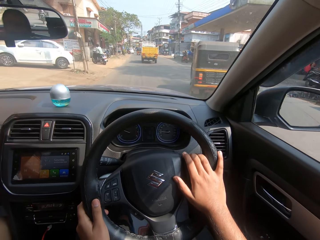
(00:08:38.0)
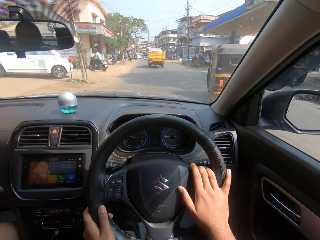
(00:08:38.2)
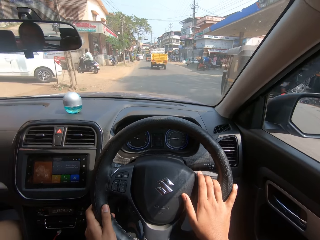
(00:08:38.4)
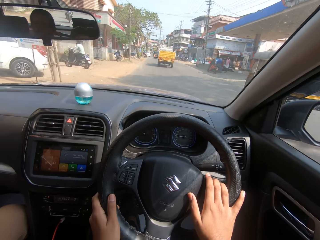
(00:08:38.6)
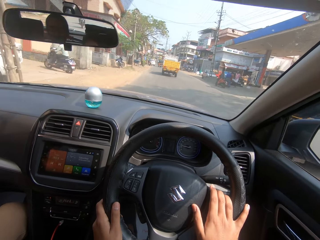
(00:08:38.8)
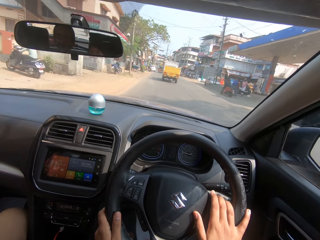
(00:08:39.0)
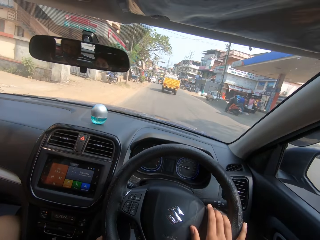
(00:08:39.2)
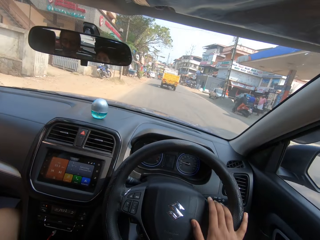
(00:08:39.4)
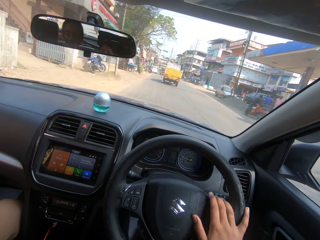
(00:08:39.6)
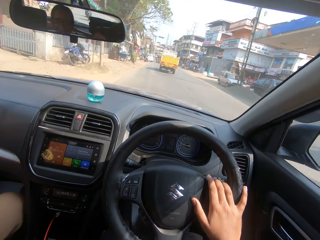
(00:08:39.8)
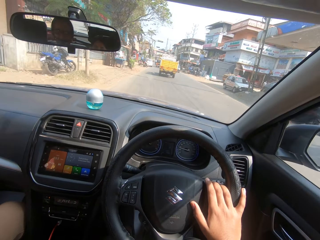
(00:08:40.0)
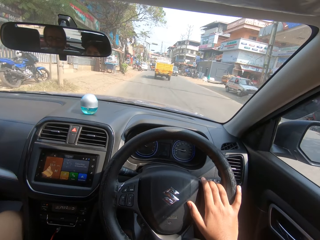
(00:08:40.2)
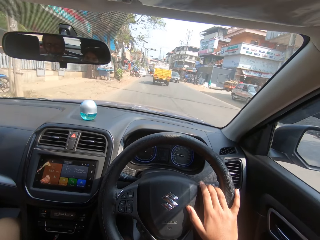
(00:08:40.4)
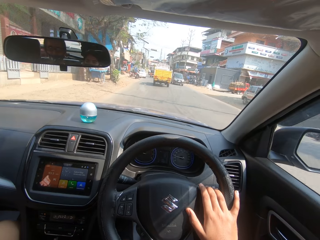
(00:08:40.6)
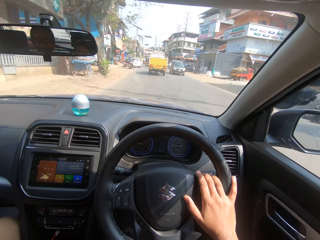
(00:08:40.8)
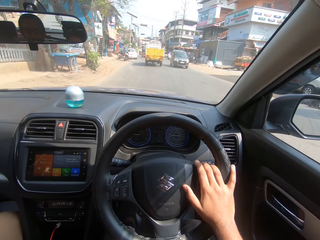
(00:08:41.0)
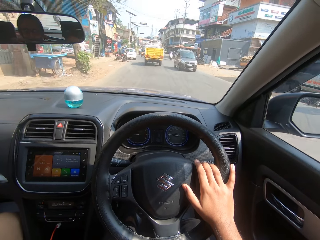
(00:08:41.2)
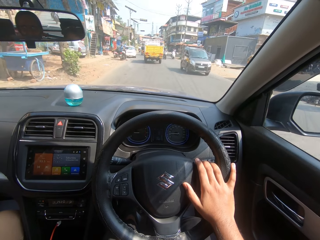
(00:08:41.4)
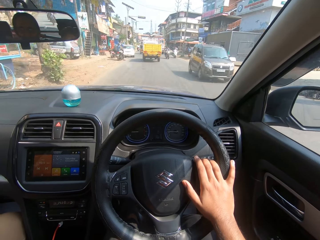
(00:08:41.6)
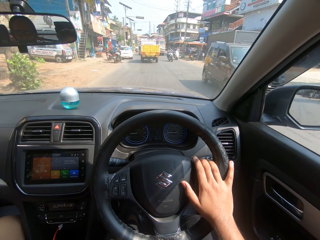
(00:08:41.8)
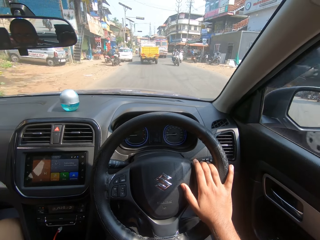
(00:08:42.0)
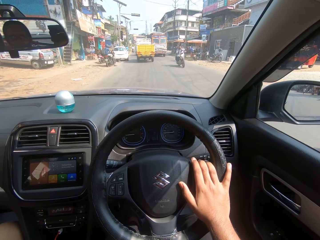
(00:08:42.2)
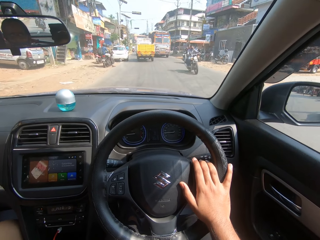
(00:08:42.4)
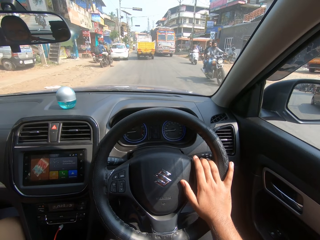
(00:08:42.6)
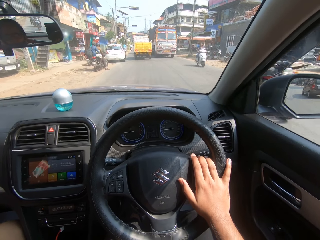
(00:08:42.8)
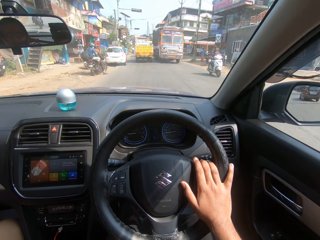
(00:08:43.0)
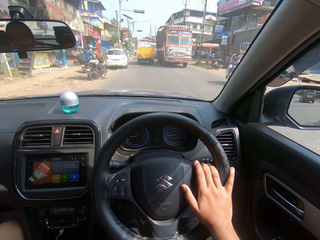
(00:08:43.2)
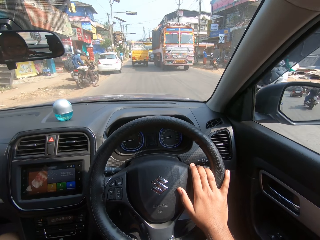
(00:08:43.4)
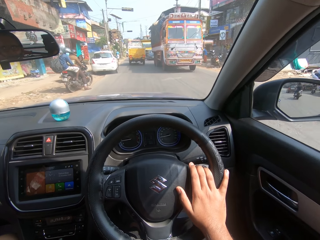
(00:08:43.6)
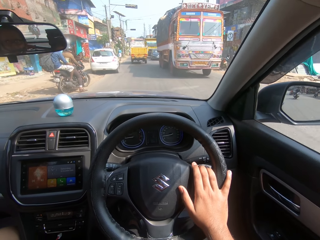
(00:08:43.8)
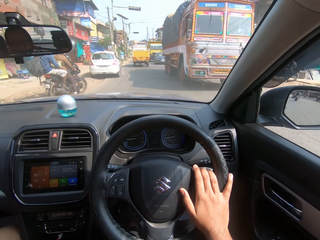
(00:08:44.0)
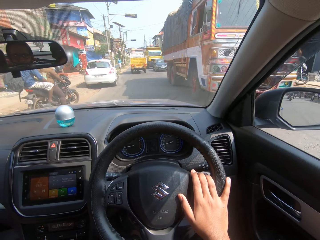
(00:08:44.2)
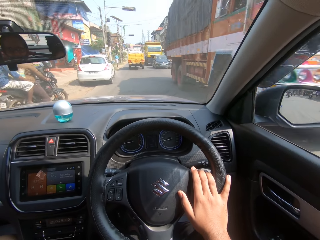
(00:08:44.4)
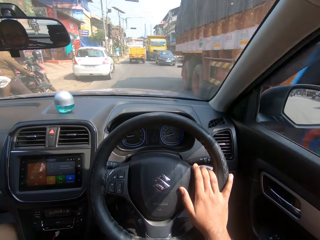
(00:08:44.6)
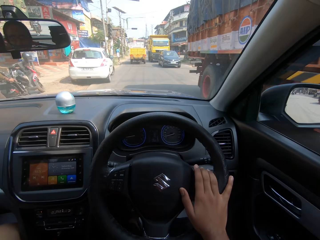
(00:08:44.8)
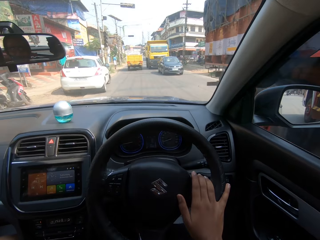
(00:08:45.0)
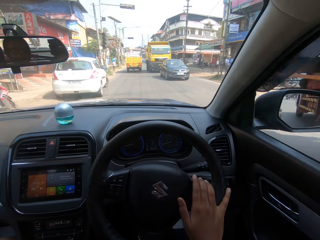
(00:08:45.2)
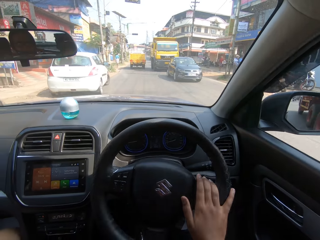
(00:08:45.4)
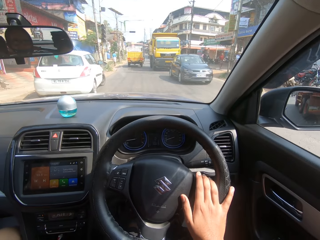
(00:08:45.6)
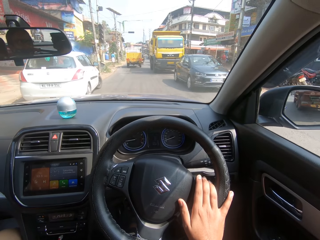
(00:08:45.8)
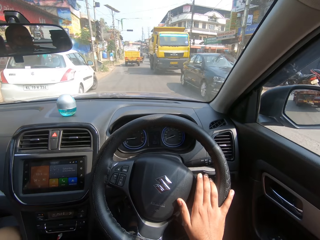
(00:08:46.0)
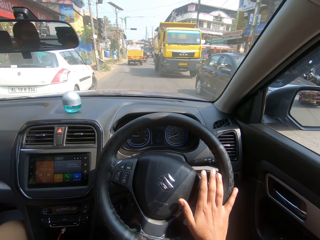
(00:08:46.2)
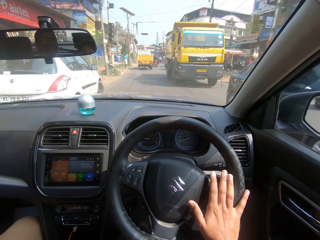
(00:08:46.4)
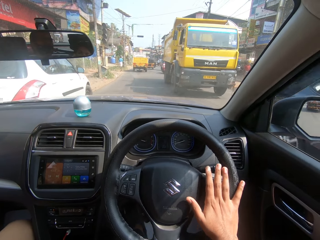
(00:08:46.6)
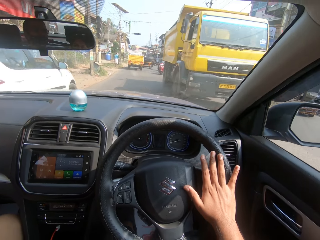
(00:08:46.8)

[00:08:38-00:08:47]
The camera wearer drives forward the car on the road. They turn the steering wheel in the car.

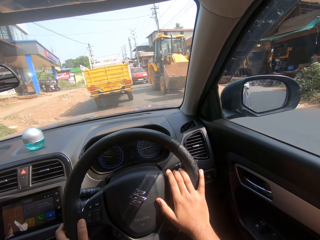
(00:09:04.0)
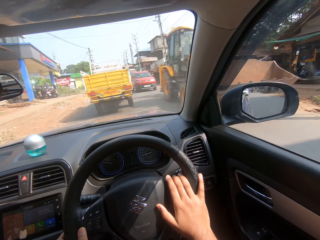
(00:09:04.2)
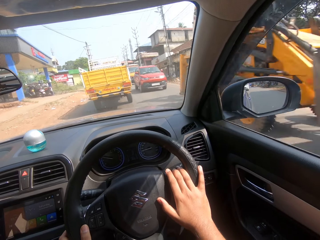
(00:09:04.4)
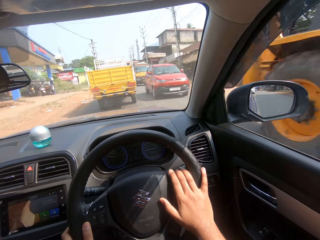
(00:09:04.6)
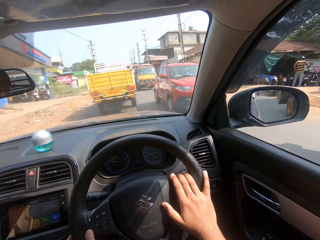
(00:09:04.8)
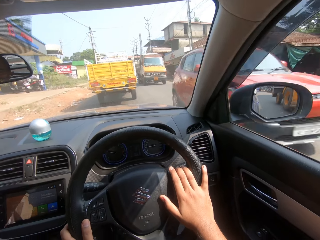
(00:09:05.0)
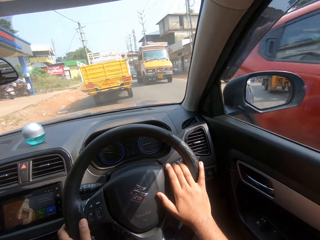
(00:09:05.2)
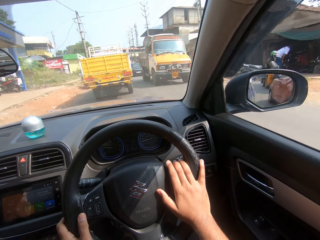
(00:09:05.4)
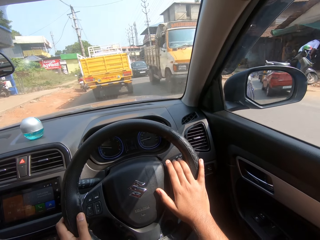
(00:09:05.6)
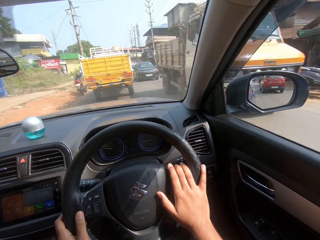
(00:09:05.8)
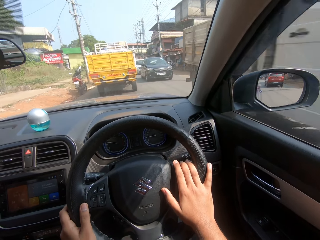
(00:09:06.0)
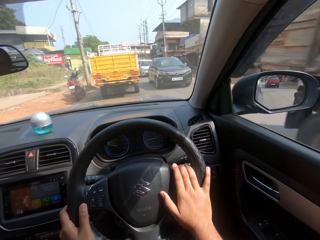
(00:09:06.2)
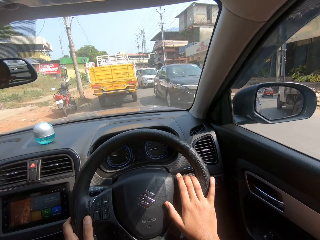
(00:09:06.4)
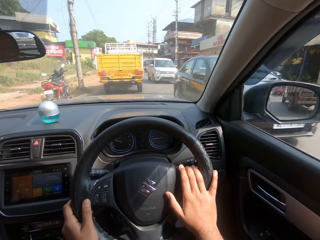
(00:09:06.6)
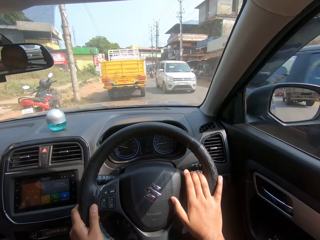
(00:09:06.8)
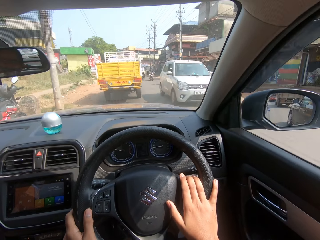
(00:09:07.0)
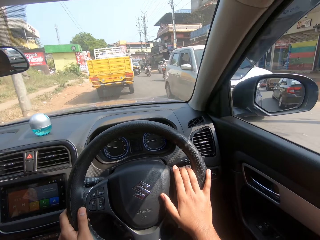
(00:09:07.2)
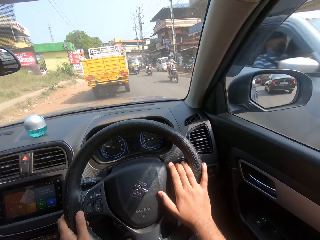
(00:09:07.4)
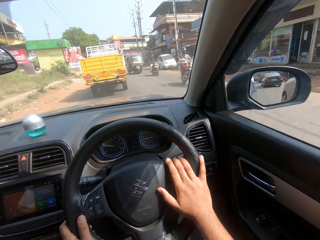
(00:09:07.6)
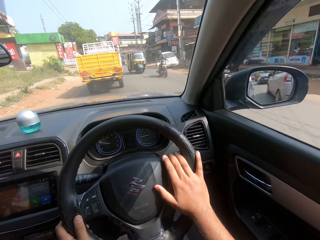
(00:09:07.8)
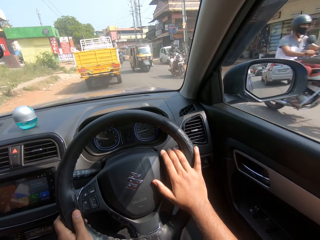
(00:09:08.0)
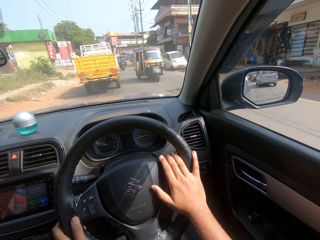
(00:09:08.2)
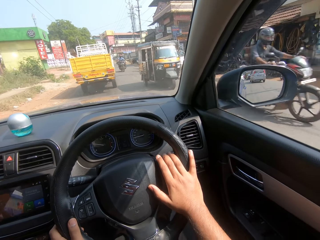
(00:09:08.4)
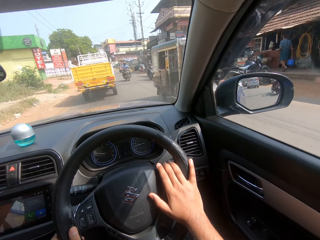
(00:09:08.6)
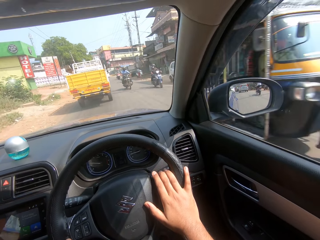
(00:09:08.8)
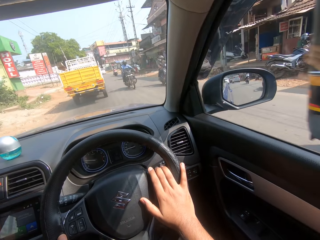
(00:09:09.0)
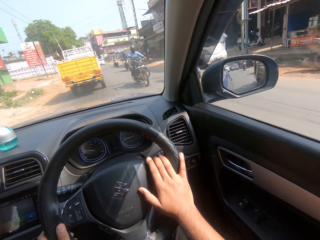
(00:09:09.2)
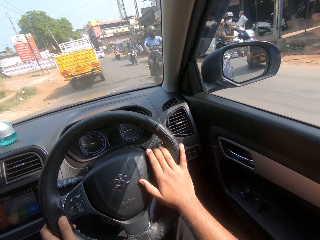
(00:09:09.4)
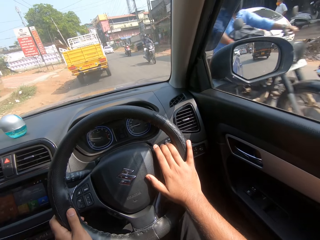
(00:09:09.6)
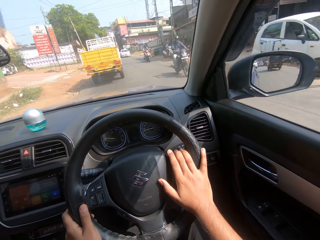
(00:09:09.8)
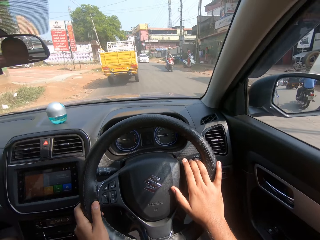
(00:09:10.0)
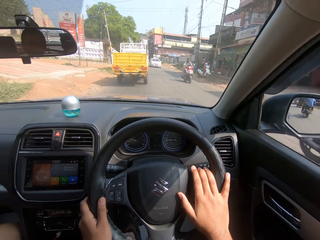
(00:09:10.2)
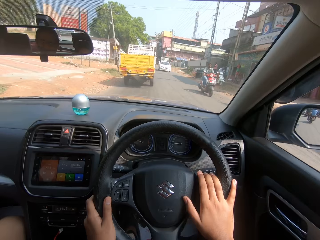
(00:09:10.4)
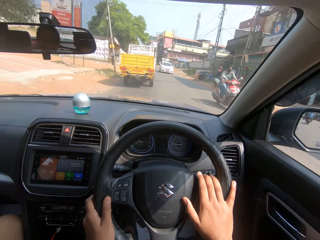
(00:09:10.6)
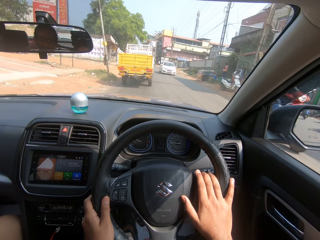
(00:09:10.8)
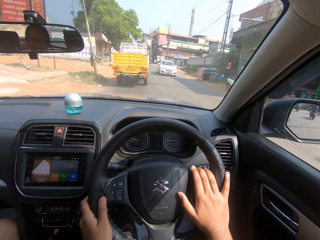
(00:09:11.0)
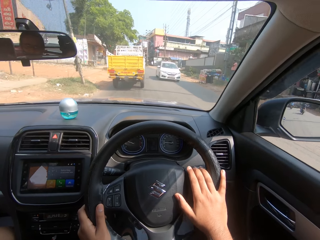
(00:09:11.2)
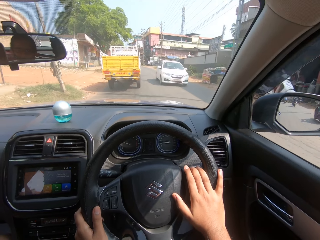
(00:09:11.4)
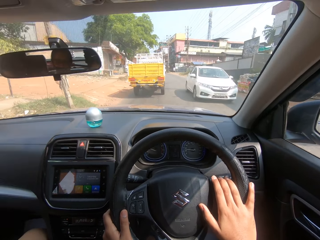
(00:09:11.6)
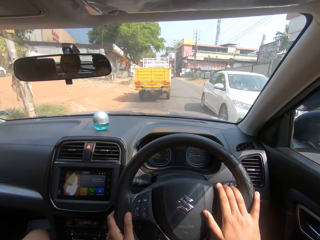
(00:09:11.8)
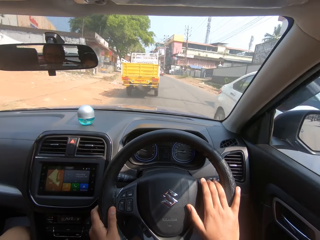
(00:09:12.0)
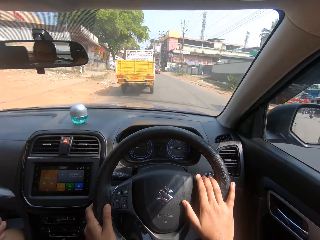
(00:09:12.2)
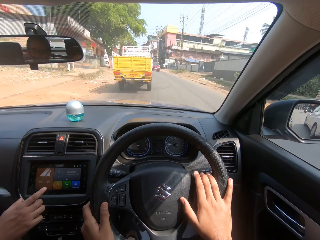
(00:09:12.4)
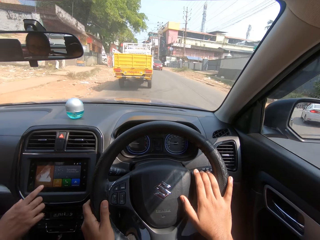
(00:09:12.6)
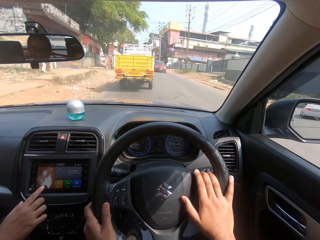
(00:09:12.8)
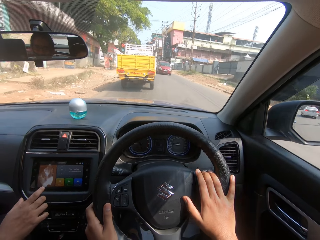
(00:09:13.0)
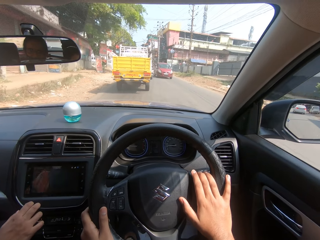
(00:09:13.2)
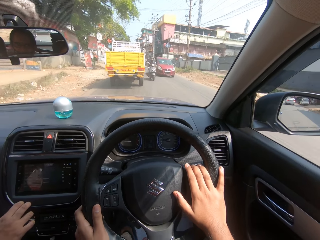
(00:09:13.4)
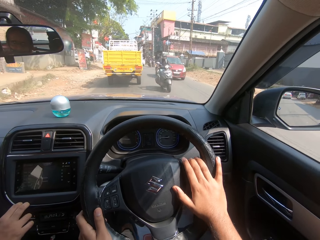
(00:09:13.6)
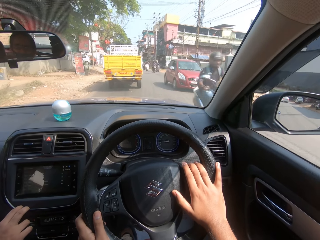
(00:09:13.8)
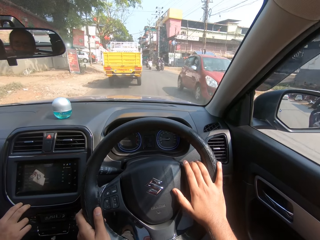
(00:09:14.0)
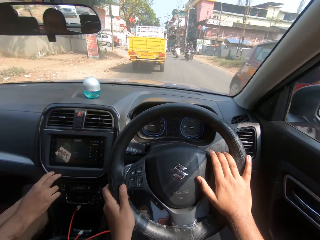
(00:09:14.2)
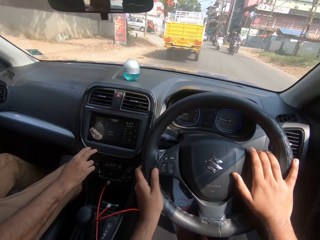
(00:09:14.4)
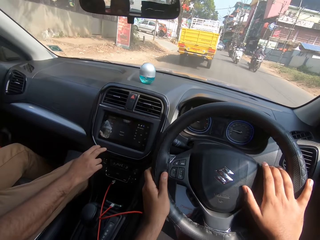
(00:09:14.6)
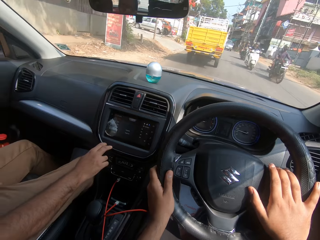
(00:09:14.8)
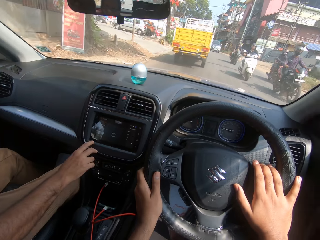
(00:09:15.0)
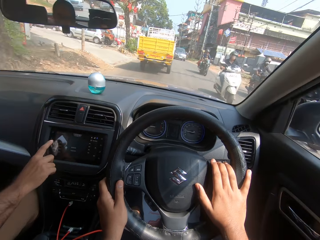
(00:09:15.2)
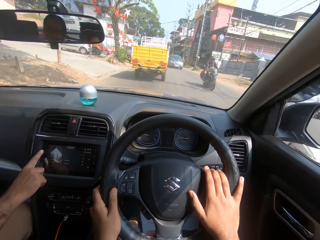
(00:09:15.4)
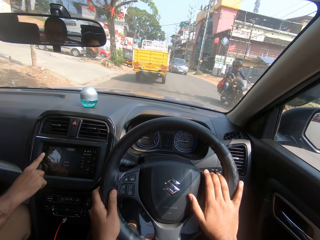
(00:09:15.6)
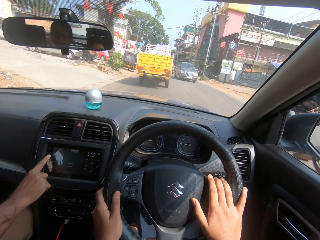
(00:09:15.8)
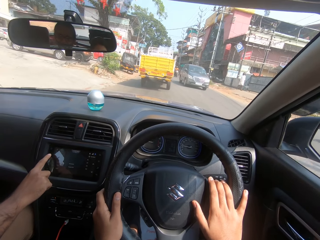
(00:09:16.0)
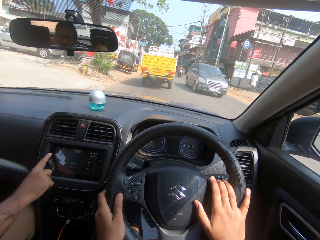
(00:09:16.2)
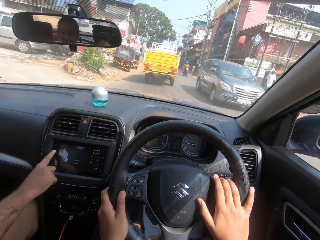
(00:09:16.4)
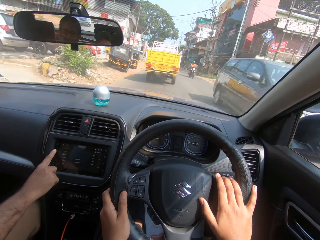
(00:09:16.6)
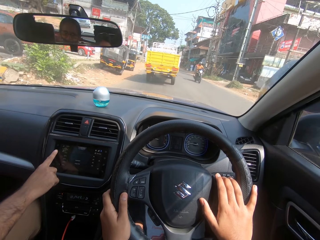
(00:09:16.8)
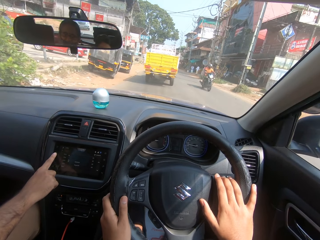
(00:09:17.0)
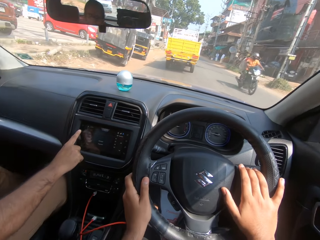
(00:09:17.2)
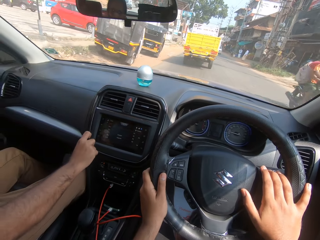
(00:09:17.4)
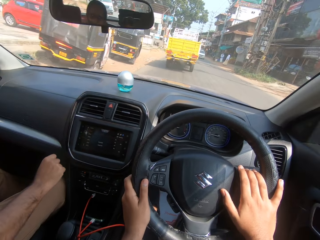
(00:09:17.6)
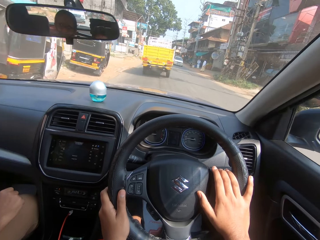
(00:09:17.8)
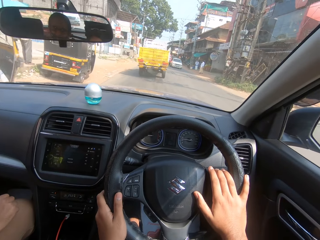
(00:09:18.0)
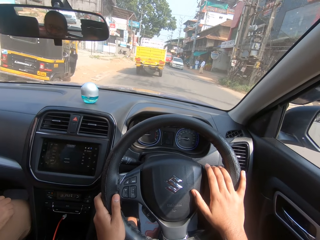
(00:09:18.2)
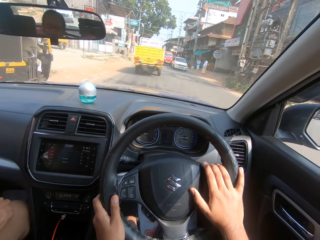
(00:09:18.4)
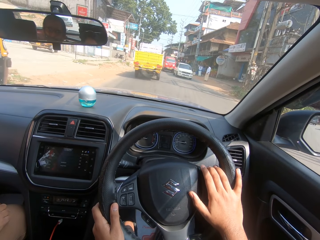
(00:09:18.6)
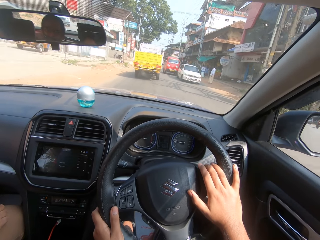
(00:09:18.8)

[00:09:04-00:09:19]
The camera wearer drives forward the car on the road. They turn the steering wheel in the car. They drive forward the car on the road. They turn the steering wheel in the car. A man touches the car radio. The camera wearer turns the steering wheel in the car. A person interacts with the camera wearer. Another person operates the radio.
